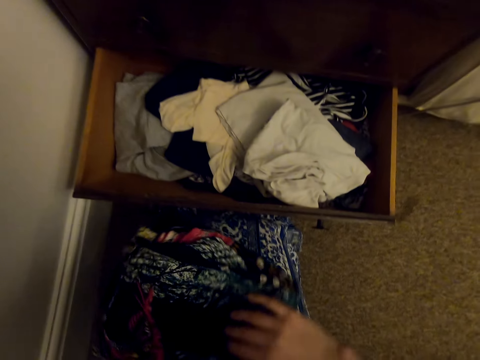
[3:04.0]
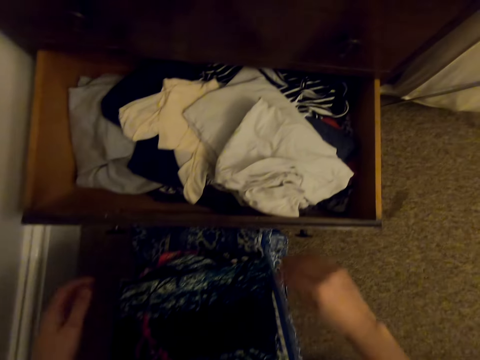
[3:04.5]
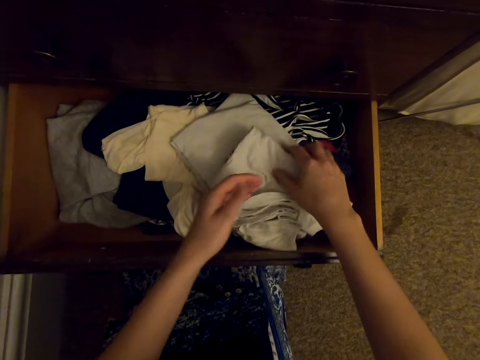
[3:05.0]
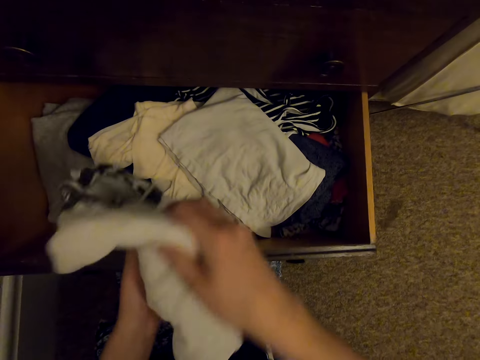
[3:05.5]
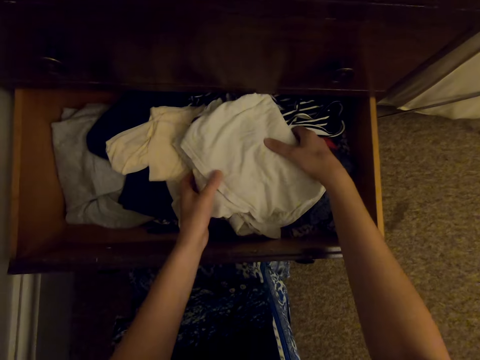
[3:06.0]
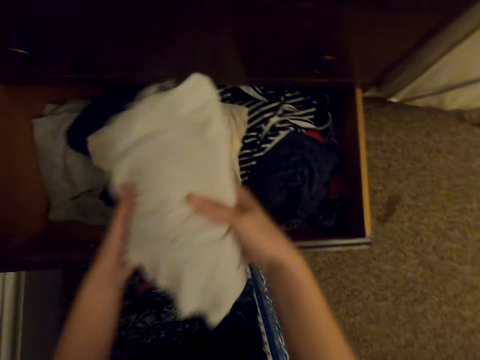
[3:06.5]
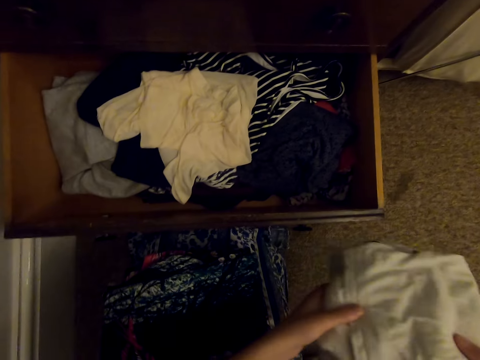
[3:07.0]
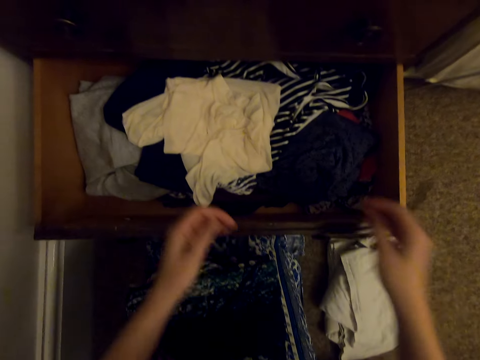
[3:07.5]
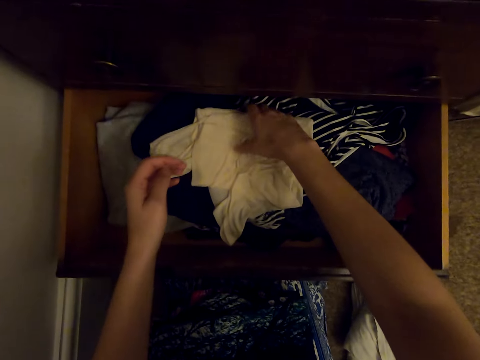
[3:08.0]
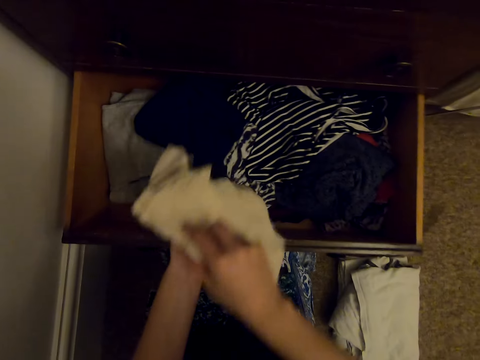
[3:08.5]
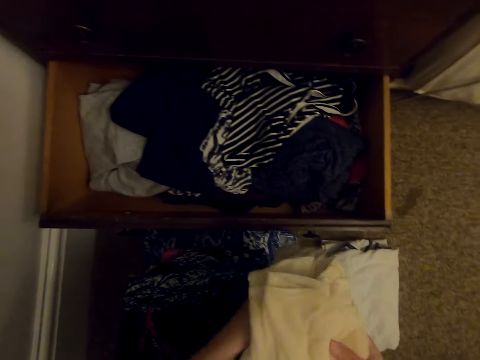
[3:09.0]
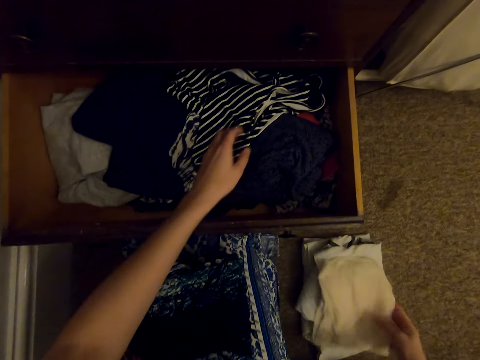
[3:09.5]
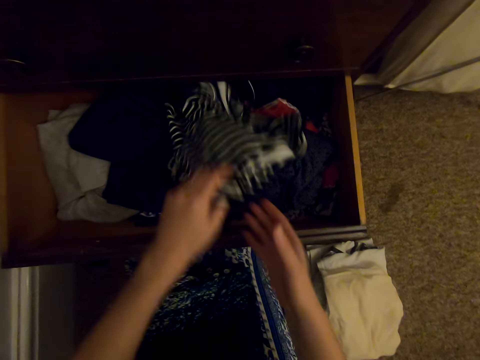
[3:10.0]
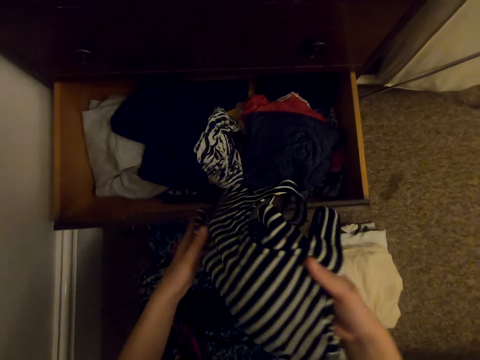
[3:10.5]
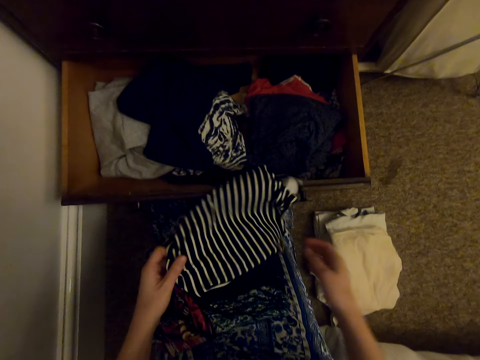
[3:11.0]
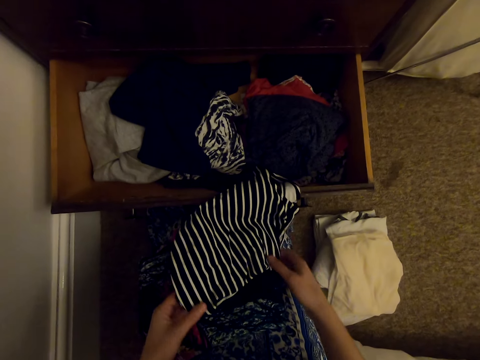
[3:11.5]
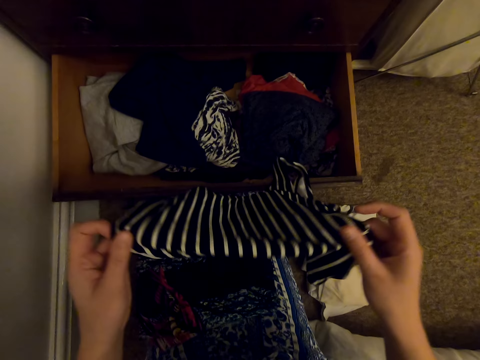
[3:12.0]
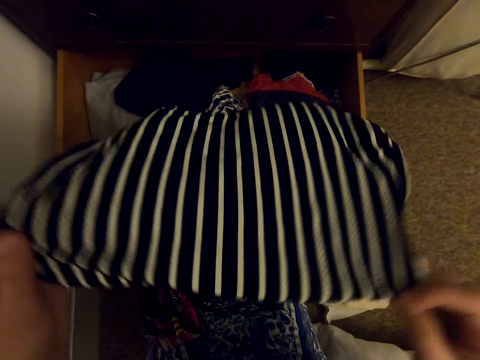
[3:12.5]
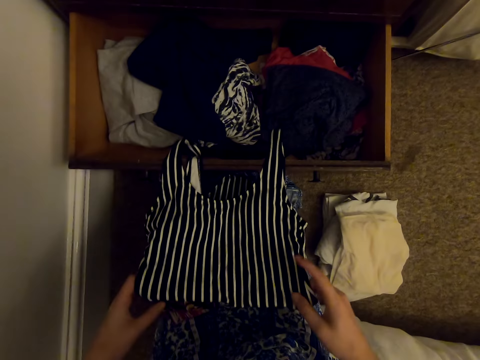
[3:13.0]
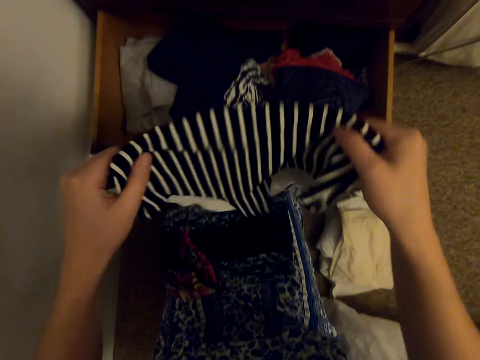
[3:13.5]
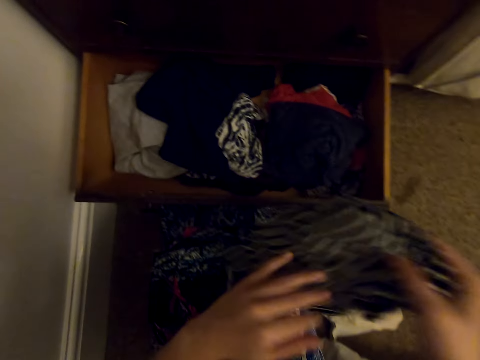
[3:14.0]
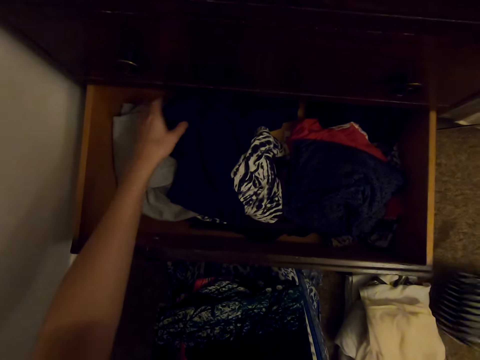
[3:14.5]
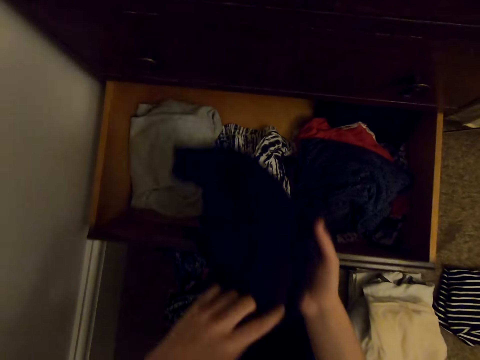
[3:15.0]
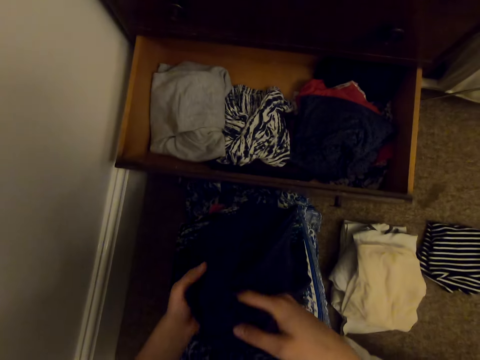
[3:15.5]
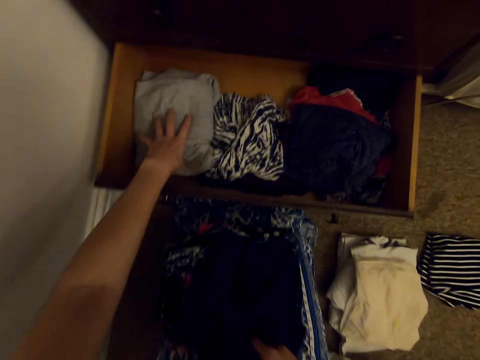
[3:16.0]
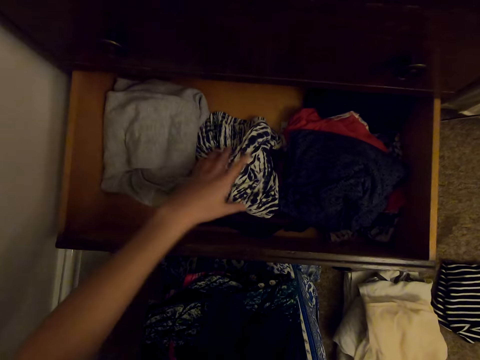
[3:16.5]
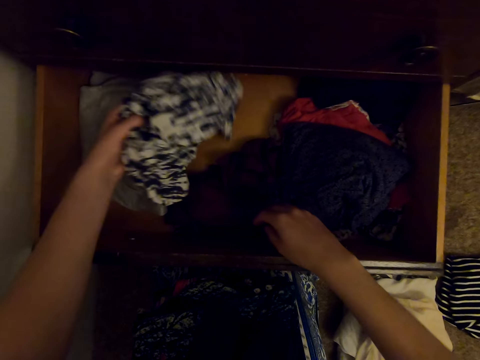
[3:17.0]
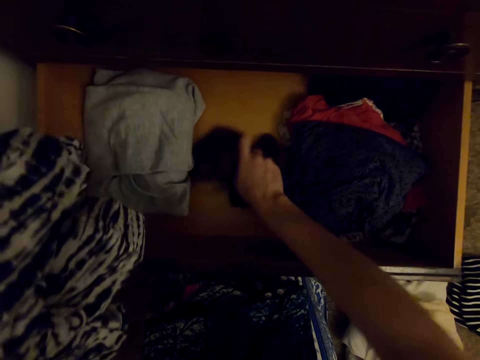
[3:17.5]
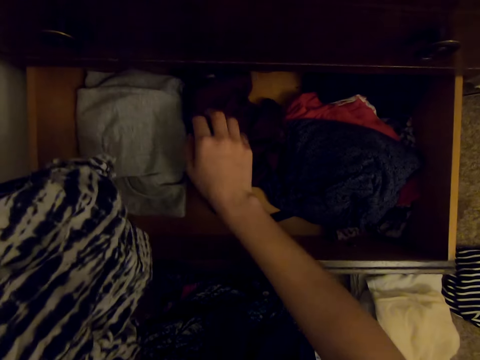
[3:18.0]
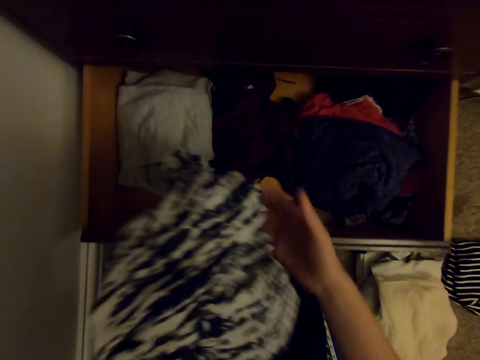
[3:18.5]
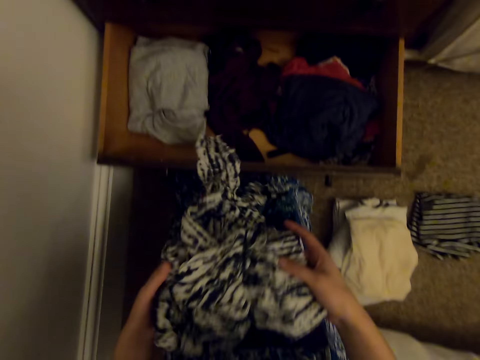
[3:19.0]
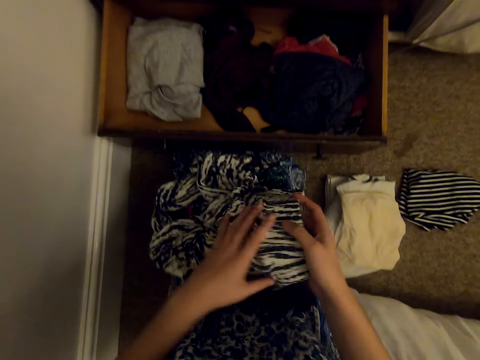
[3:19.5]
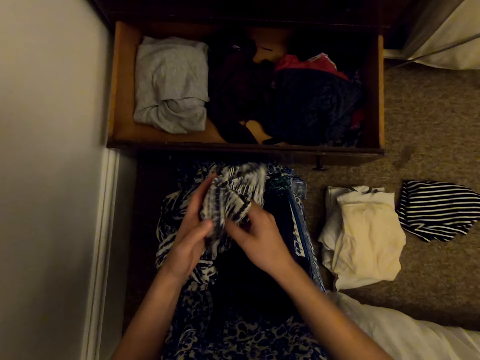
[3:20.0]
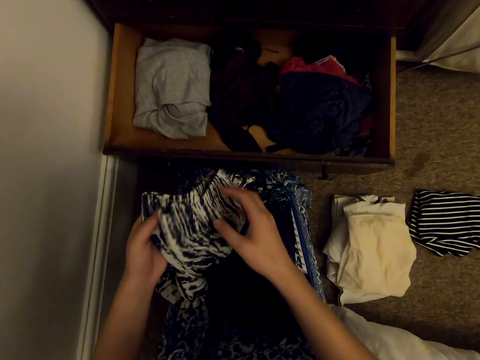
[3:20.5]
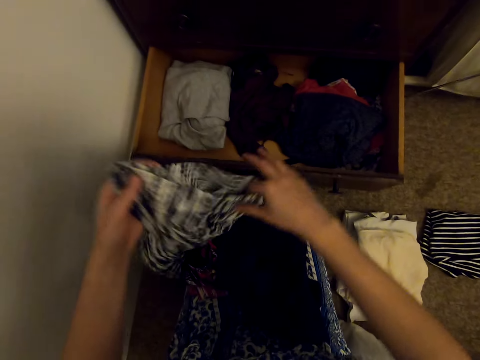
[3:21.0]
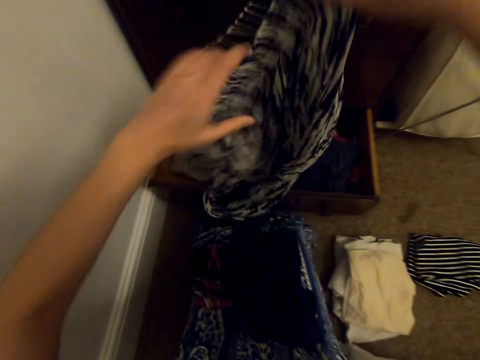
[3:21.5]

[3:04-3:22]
The camera wearer puts the clothes on her thighs. She takes the clothes from the drawer. She puts the clothes on the floor. She takes the clothes from the drawer. She puts the cloth on the floor. She picks the cloth in the drawer. She folds the cloth. She puts the cloth on the floor. She takes the clothes from the drawer. She puts the cloth on the lap. She touches the clothes in the drawer. She picks the clothes from the drawer. She touches the clothes in the drawer. She folds the cloth.

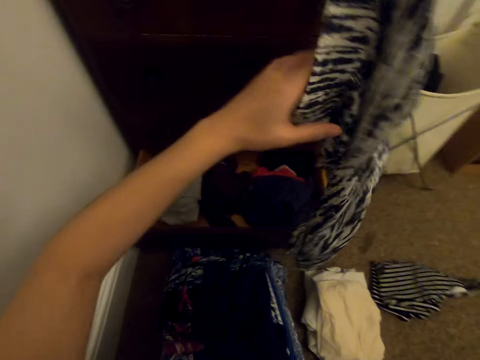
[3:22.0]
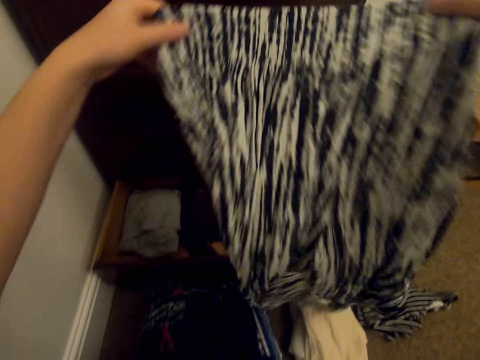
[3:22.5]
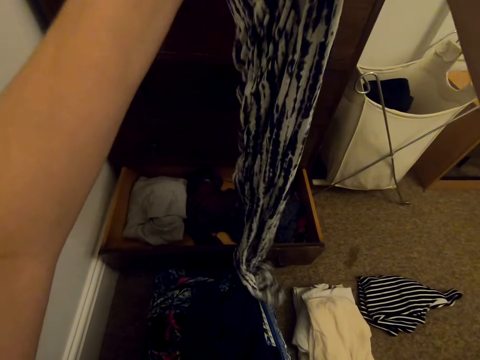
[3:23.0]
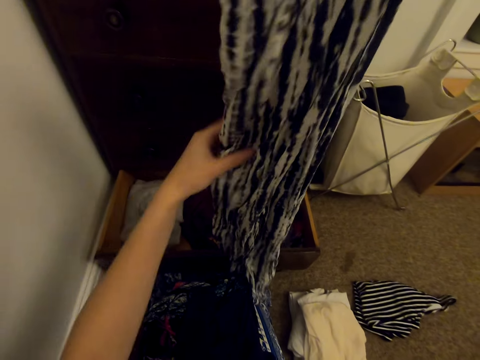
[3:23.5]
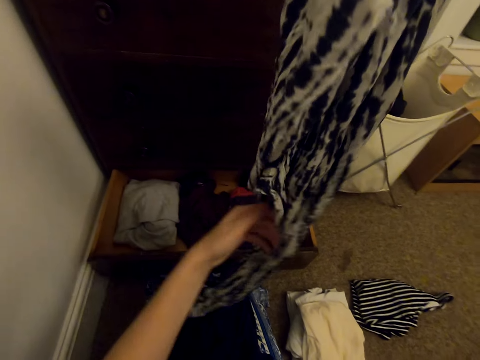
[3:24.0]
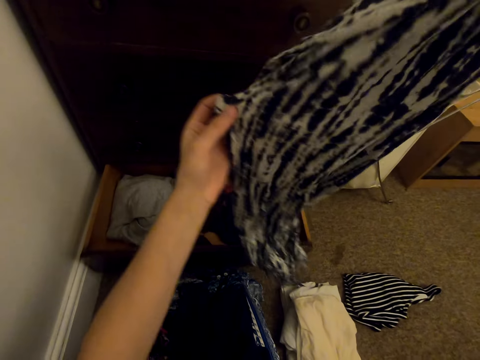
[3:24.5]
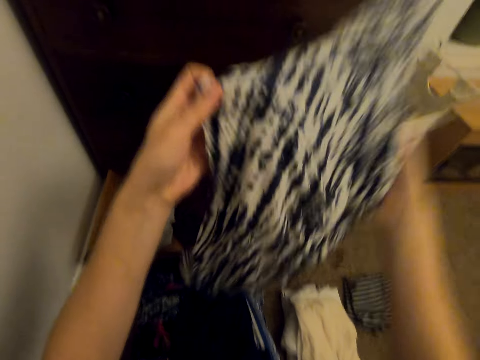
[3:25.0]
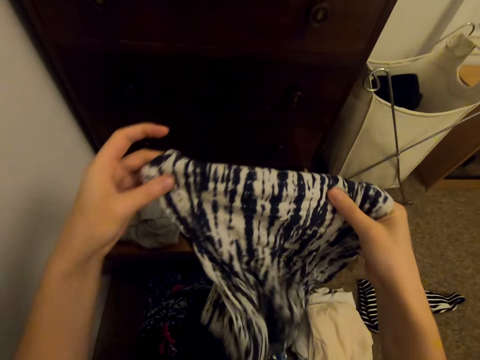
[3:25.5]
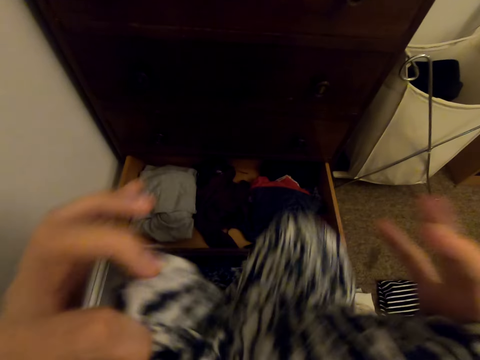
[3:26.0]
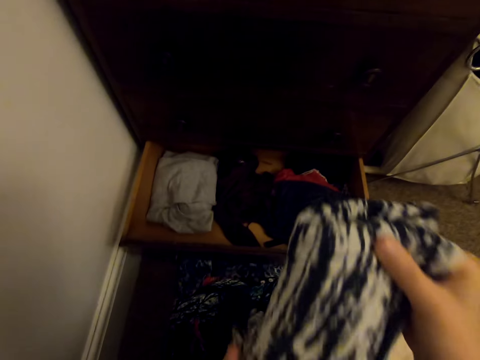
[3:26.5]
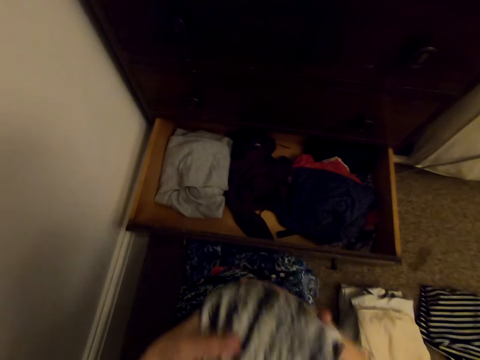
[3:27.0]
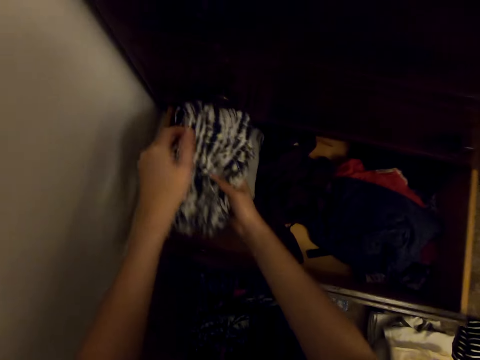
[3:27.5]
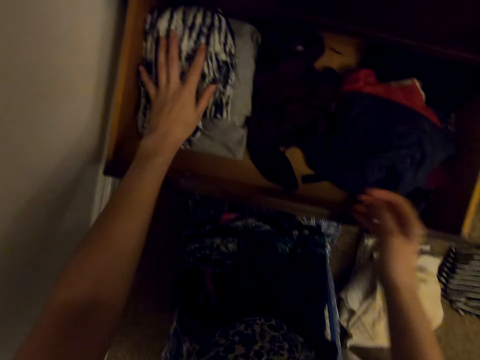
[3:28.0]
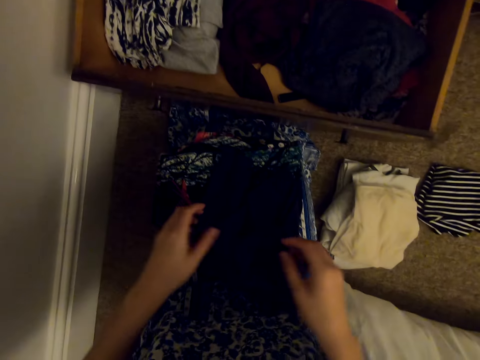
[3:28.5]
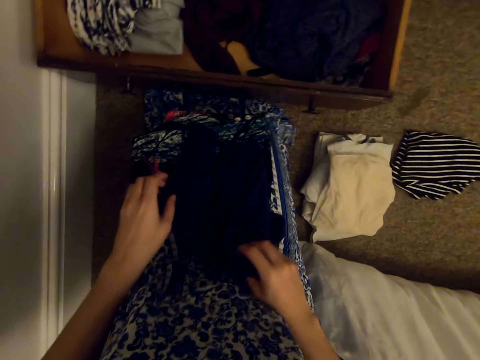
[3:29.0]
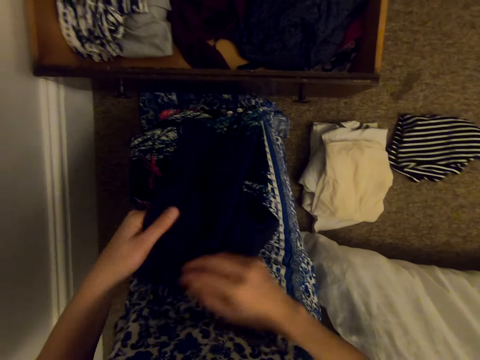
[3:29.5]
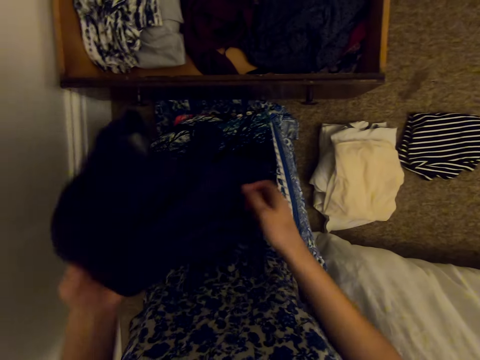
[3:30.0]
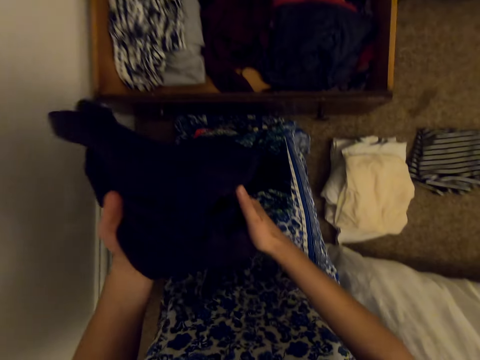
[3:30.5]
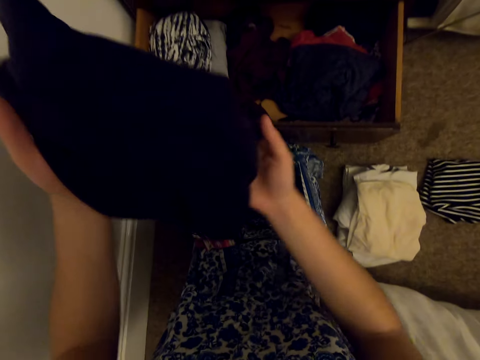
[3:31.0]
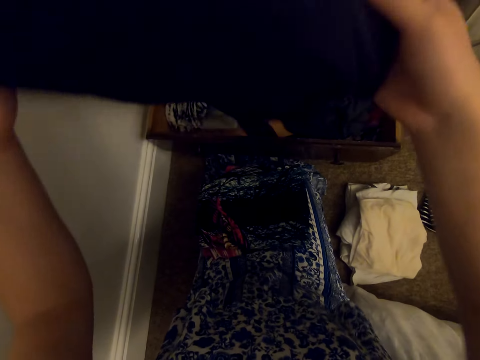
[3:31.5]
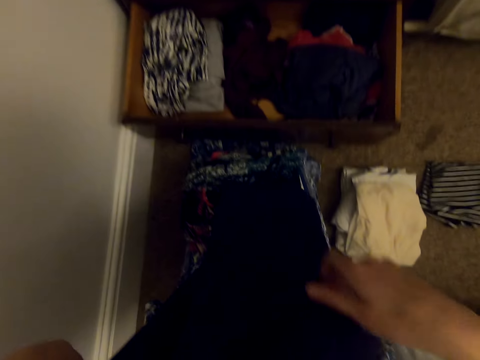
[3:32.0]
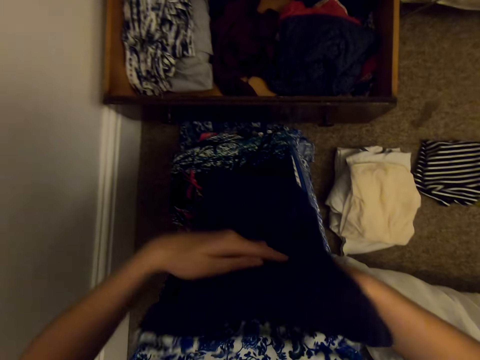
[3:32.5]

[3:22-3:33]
The camera wearer folds the cloth. They put the cloth in the drawer. They take the cloth and fold the cloth.
